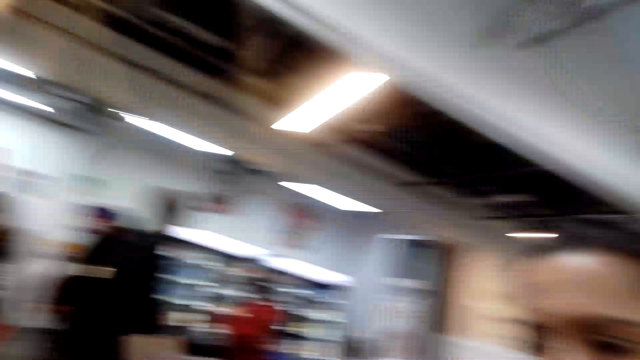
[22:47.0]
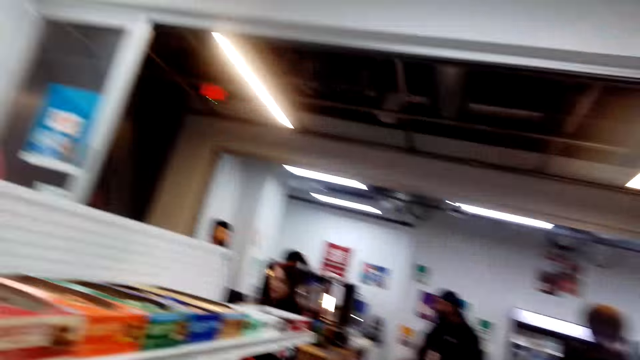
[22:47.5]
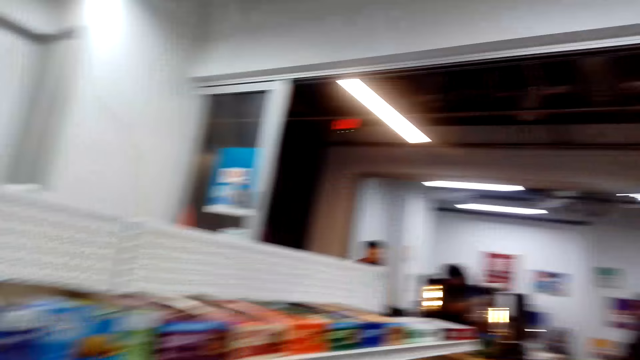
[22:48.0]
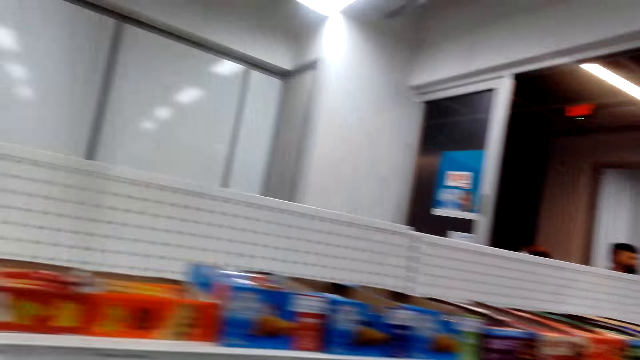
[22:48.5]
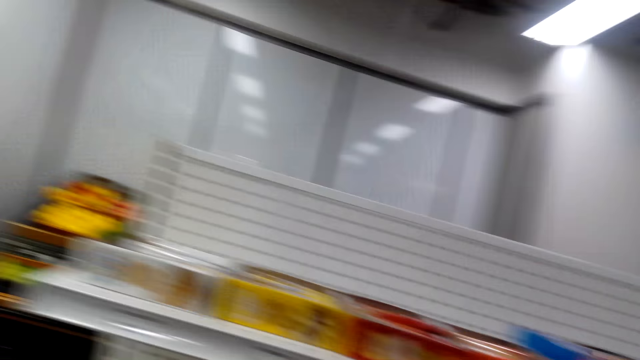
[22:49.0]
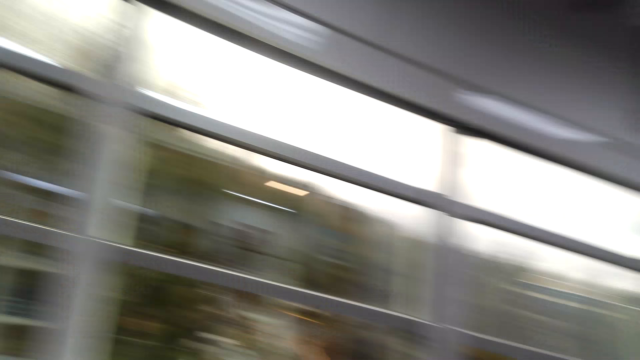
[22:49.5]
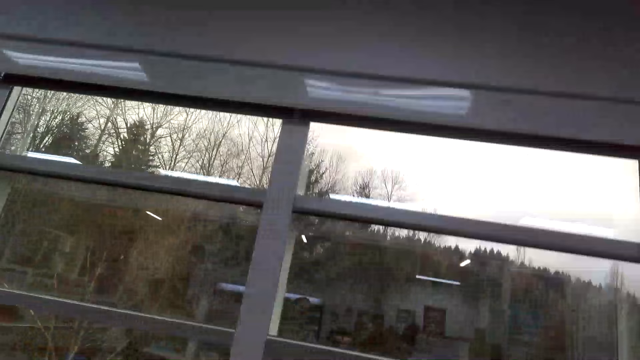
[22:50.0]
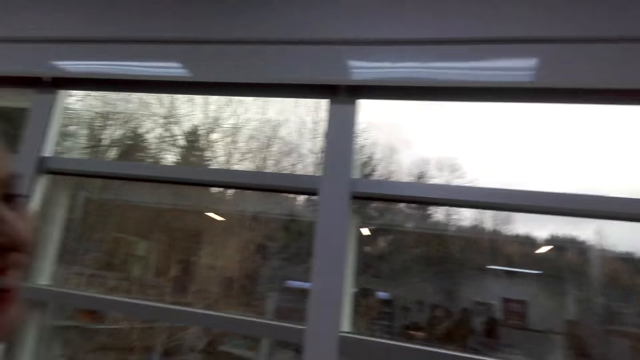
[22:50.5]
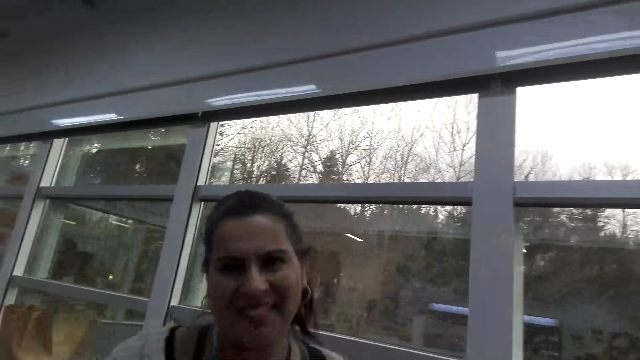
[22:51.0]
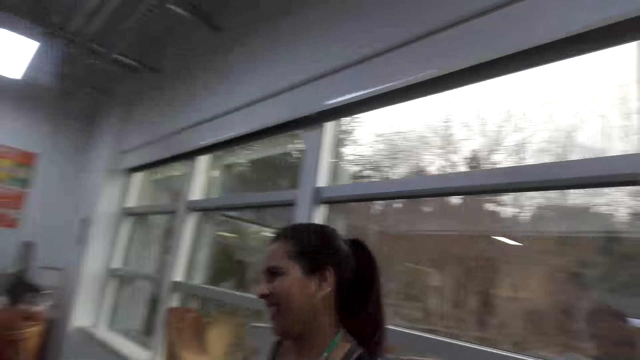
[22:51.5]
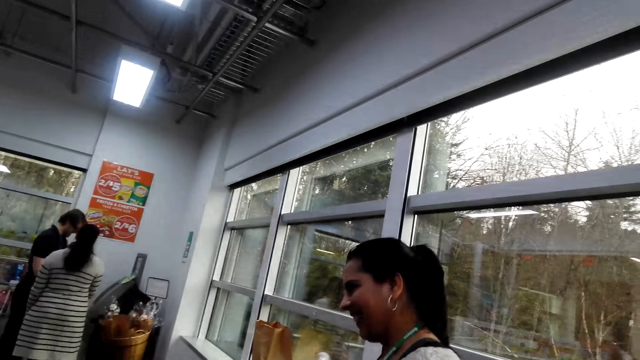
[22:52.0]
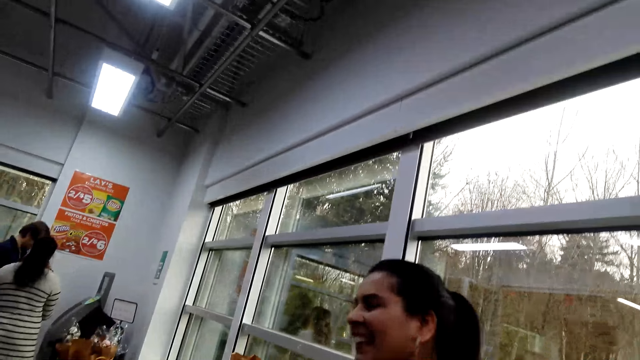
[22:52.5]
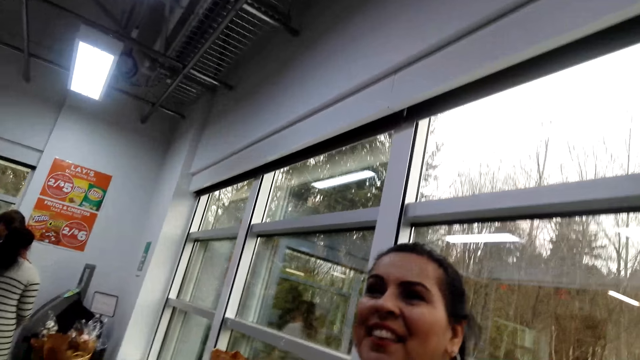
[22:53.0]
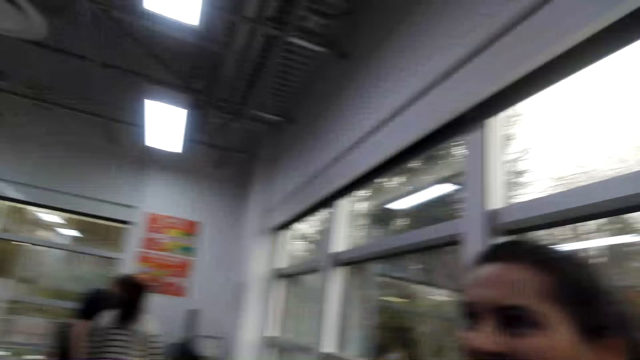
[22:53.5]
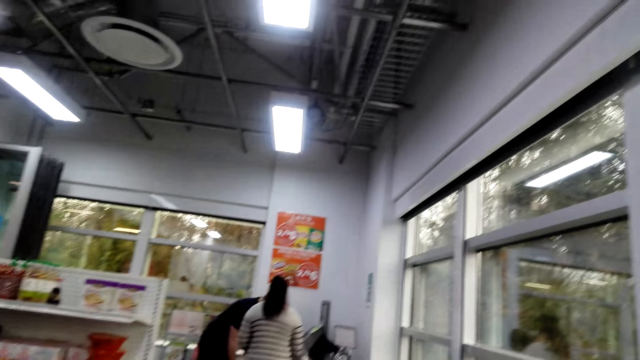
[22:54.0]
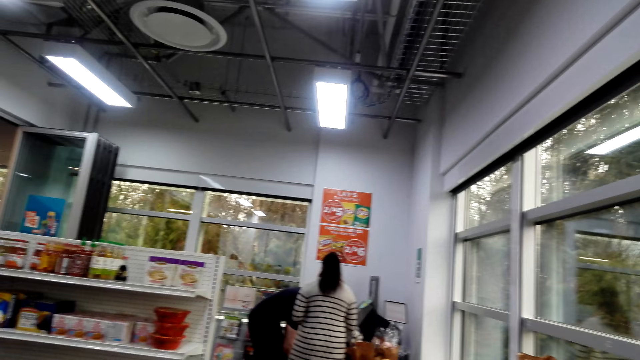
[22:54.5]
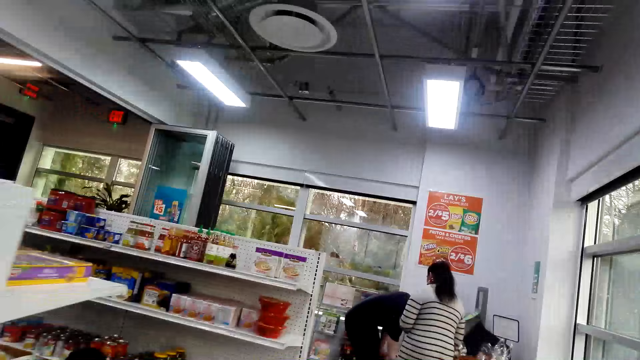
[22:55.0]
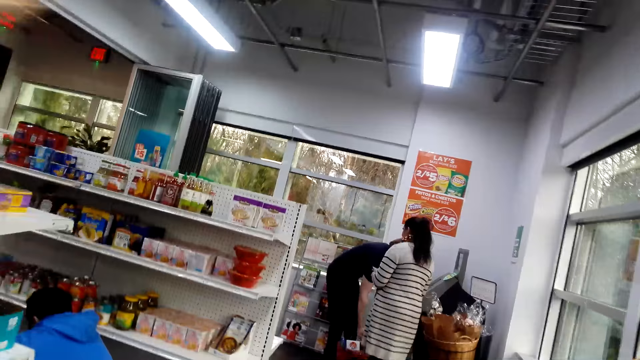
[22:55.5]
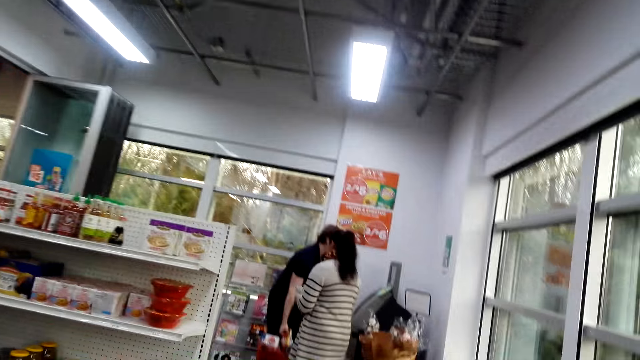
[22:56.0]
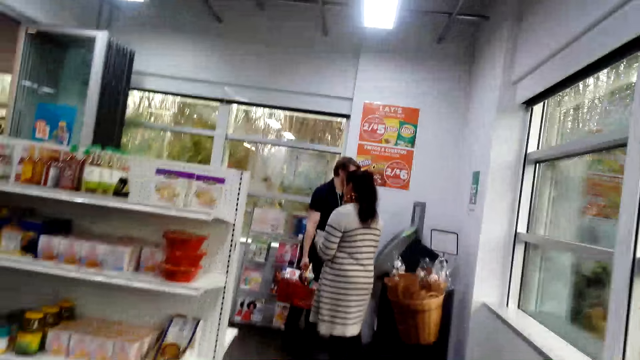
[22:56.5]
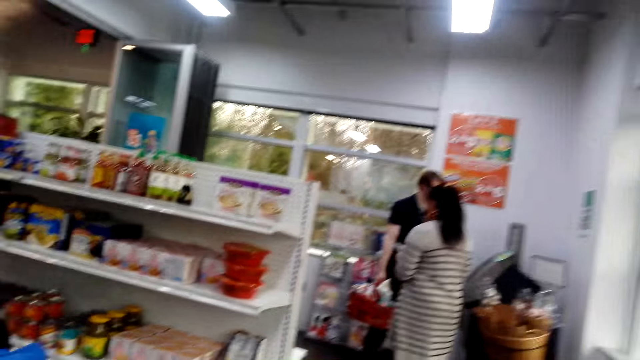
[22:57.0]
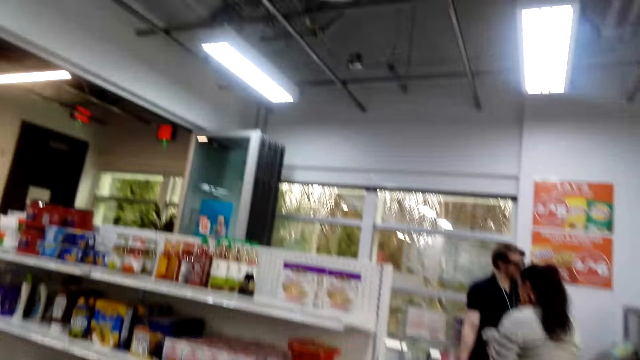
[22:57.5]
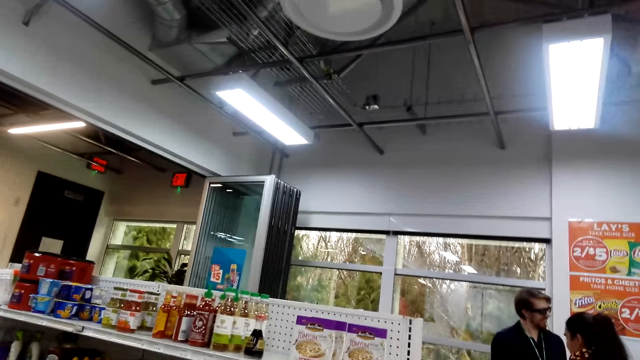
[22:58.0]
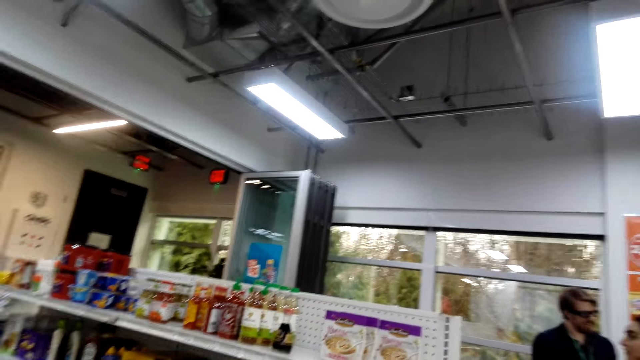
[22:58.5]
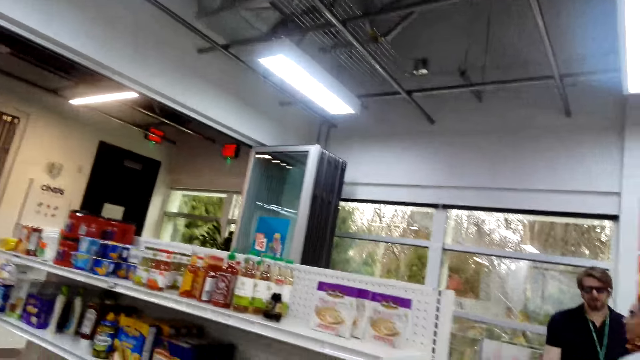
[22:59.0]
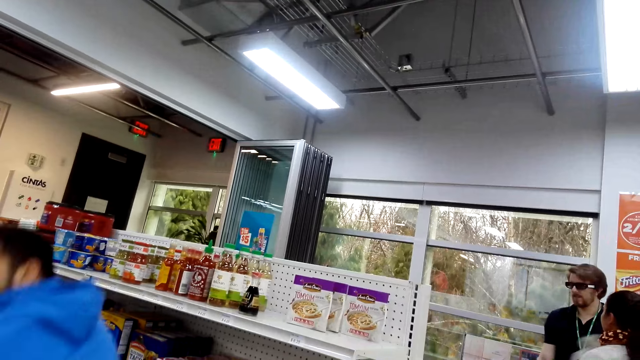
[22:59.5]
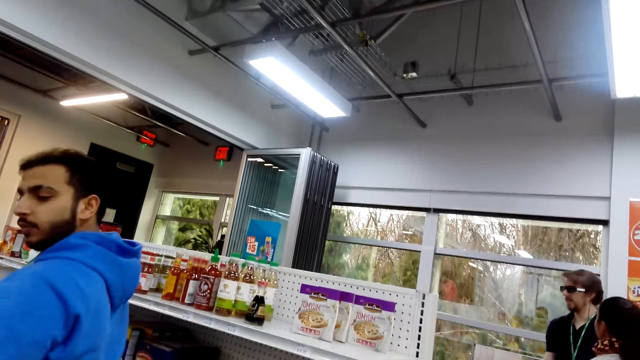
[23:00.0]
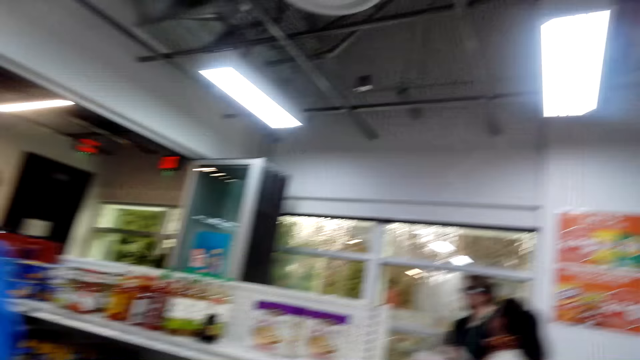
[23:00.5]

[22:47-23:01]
The camera wearer looks at the person. They look around, walk around, look at the person, walk around and look around. The person carries a basket. The camera wearer walks around.

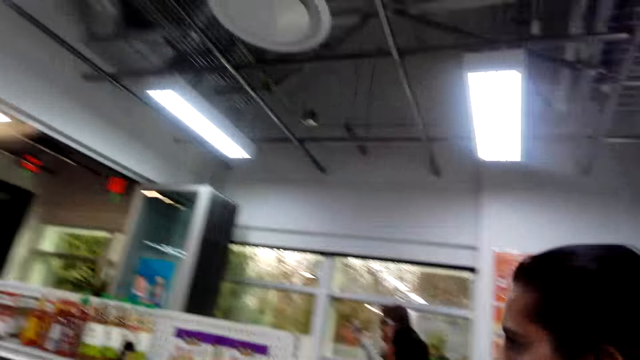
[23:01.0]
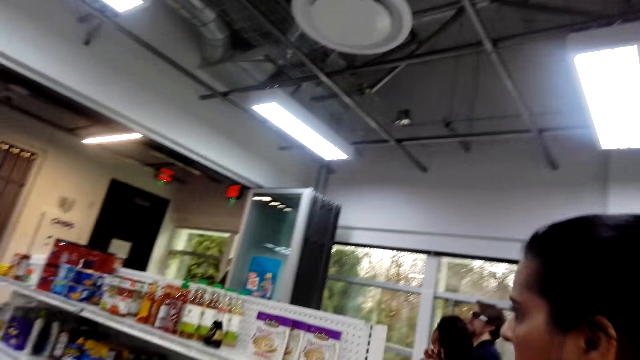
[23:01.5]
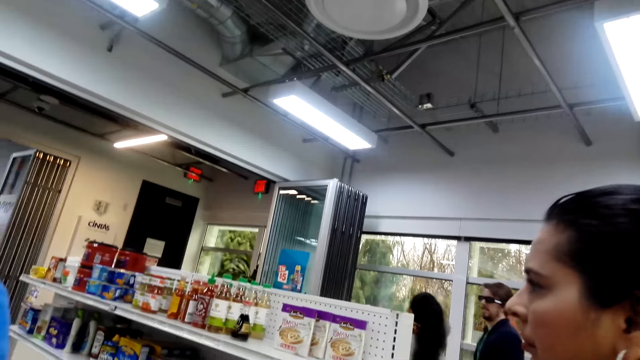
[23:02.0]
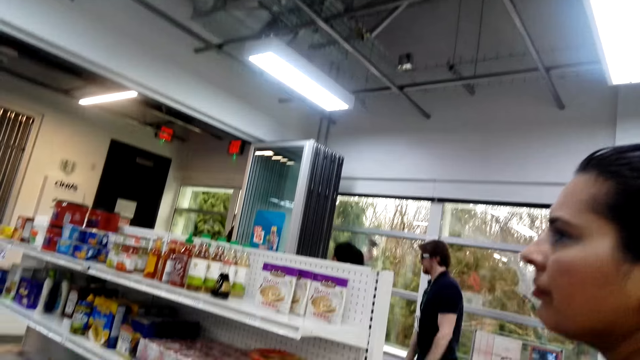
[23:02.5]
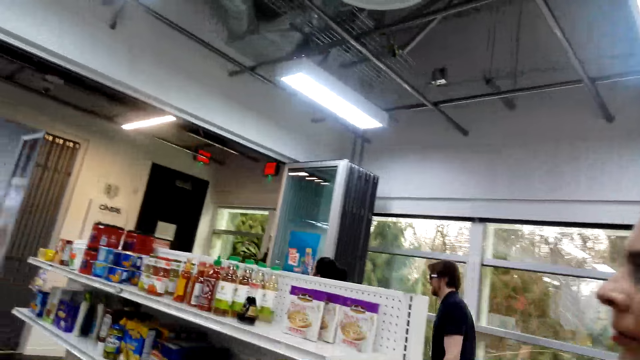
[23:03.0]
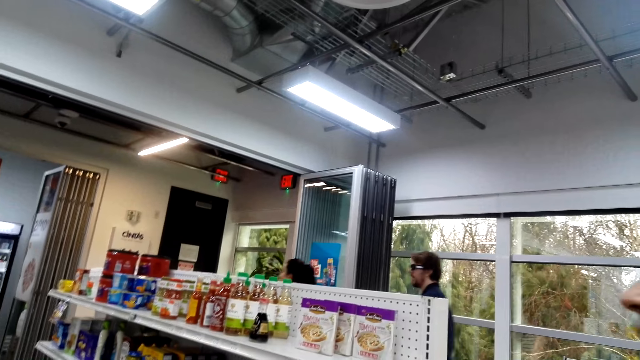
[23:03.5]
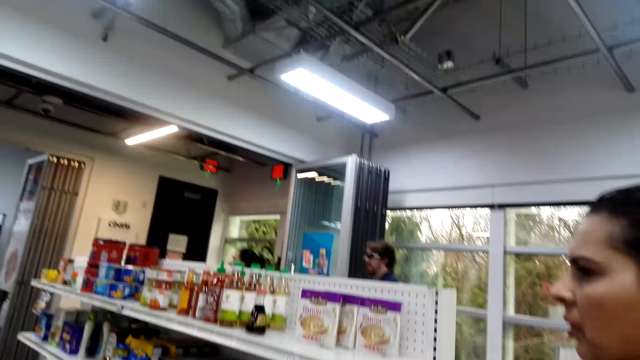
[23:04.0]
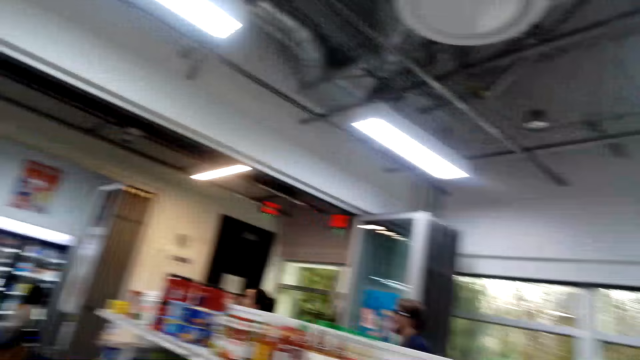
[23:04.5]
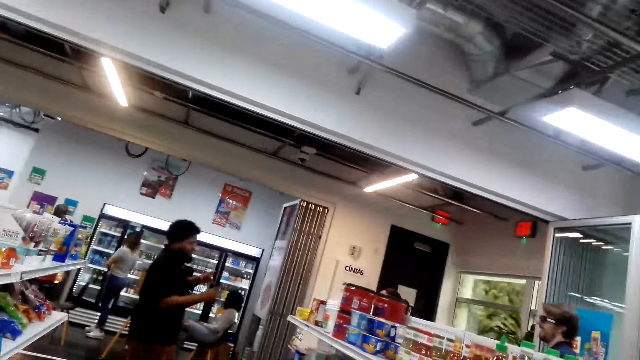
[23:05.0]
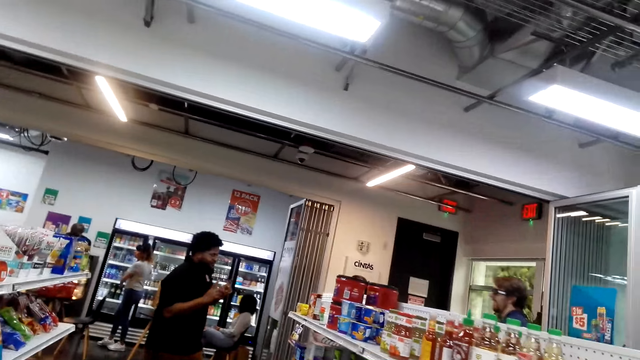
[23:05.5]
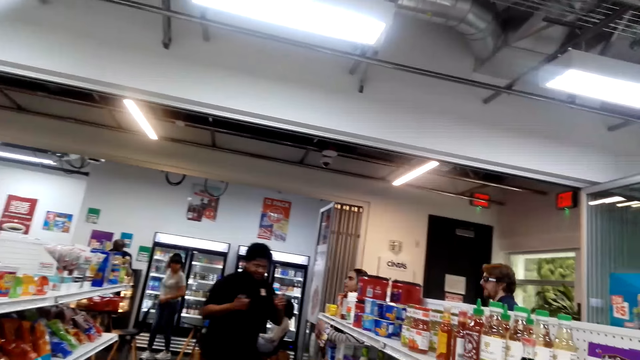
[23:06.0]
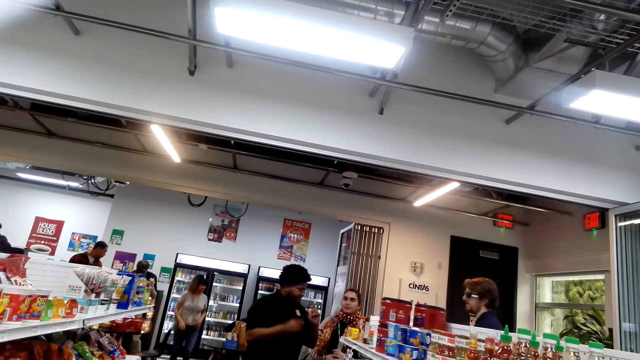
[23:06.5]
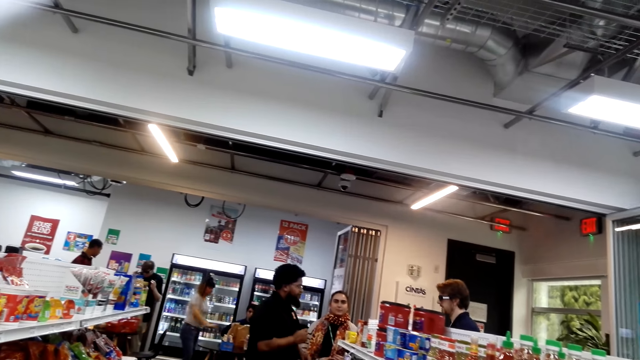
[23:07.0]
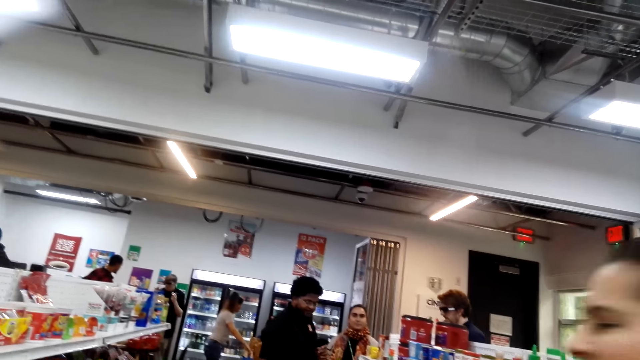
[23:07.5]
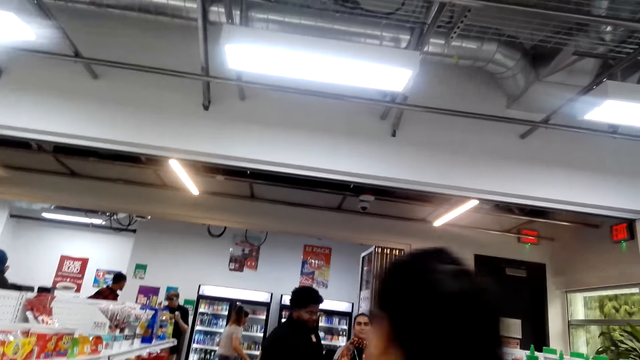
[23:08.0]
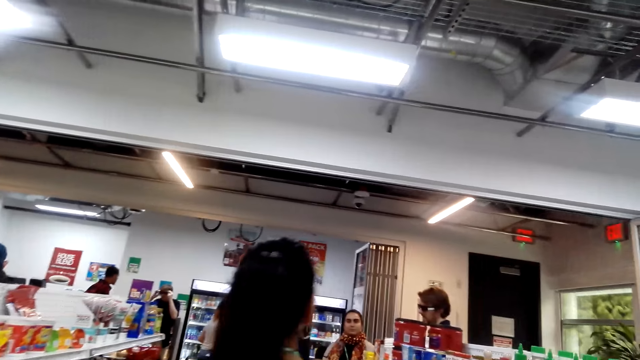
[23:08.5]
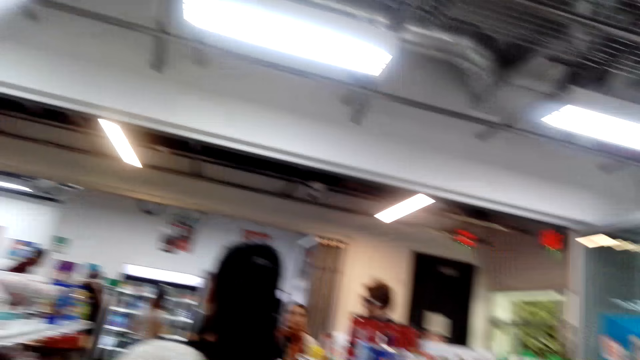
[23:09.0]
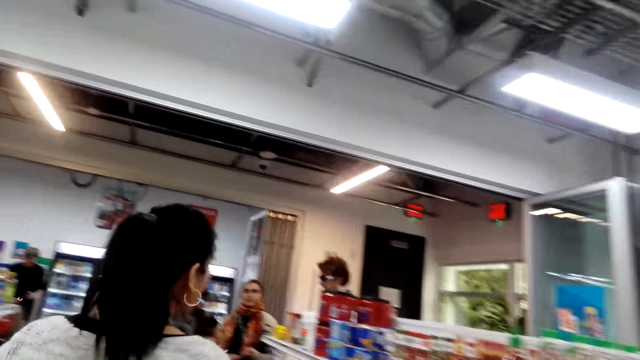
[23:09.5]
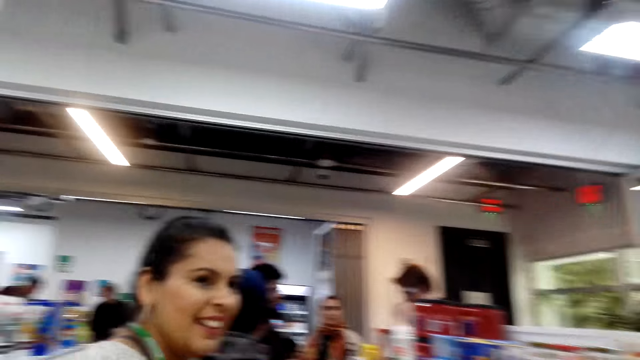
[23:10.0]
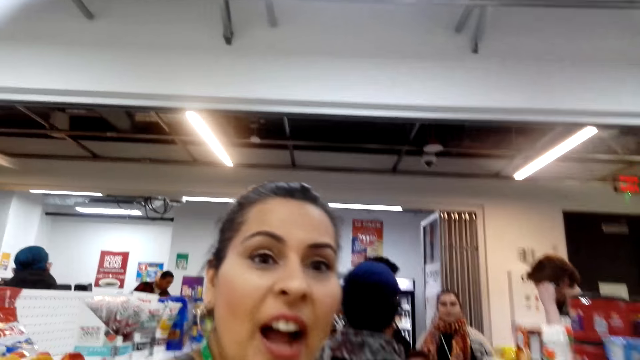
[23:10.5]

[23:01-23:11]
A woman walks around. A person moves around. Another person moves around.
